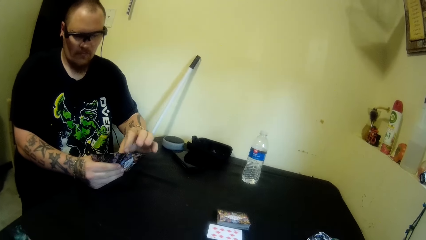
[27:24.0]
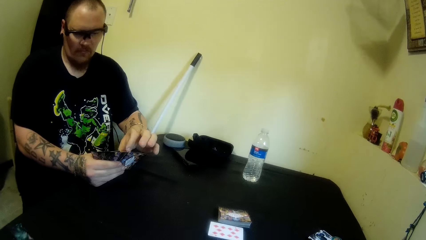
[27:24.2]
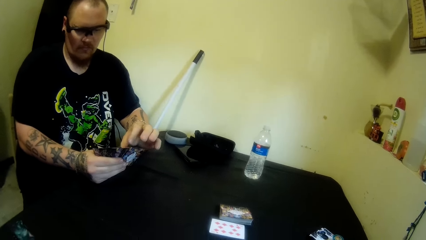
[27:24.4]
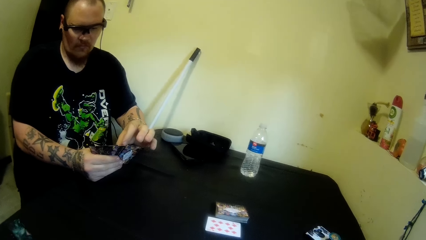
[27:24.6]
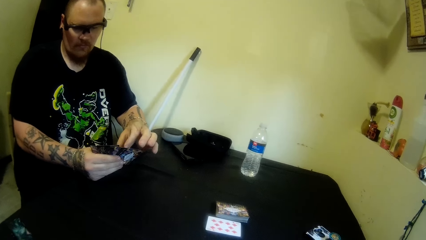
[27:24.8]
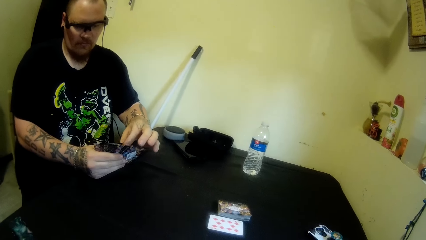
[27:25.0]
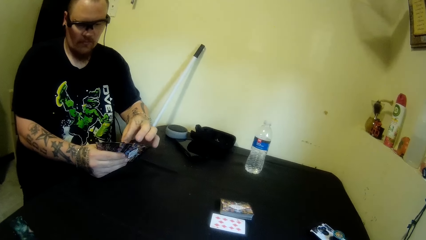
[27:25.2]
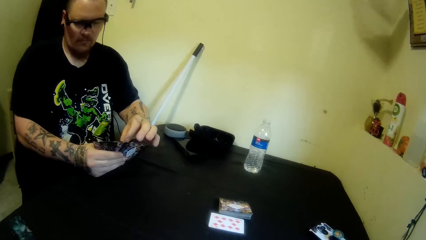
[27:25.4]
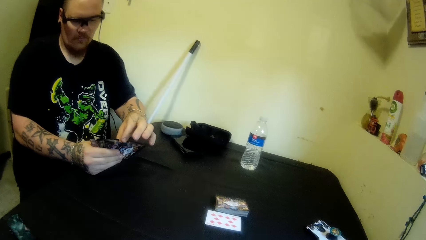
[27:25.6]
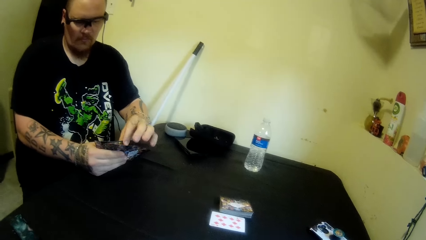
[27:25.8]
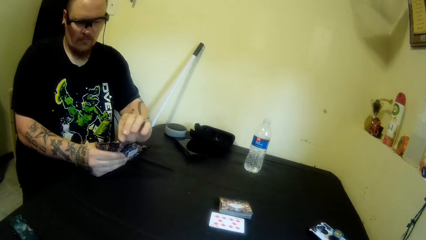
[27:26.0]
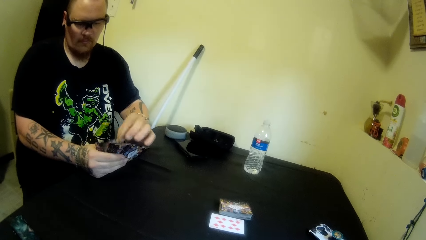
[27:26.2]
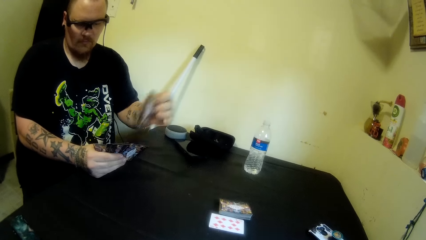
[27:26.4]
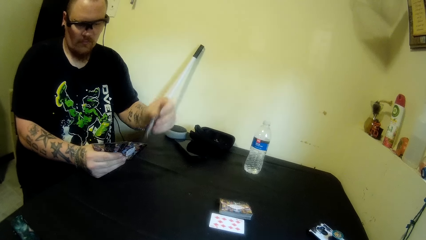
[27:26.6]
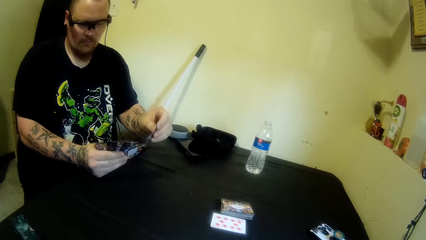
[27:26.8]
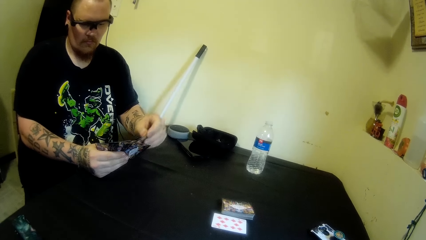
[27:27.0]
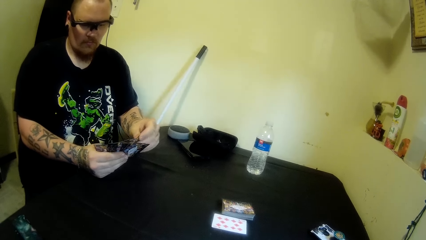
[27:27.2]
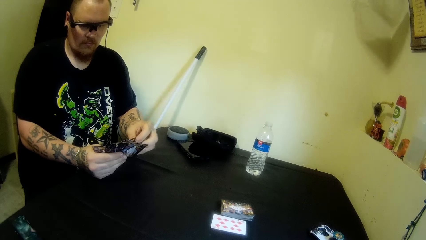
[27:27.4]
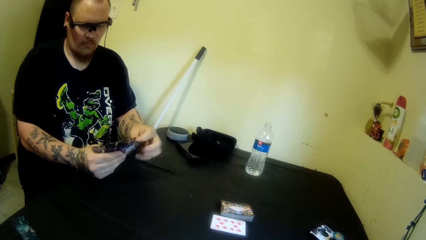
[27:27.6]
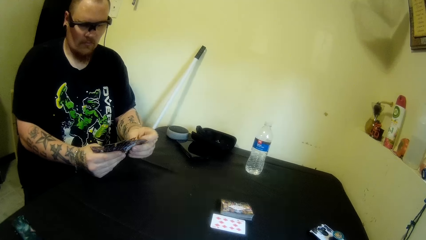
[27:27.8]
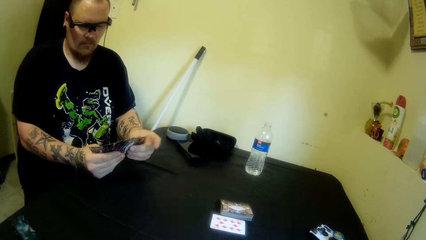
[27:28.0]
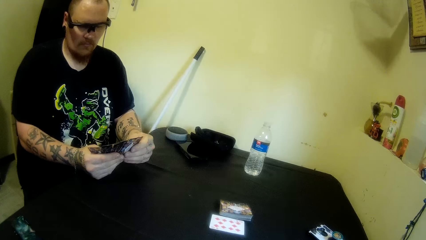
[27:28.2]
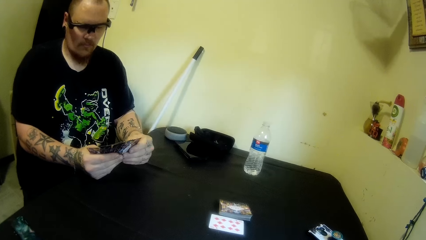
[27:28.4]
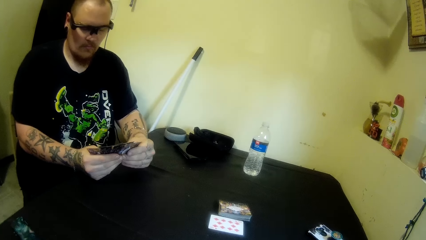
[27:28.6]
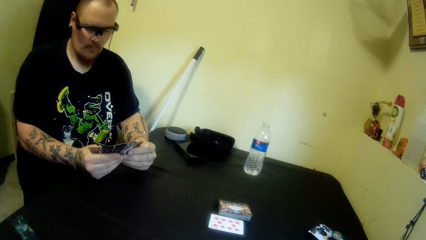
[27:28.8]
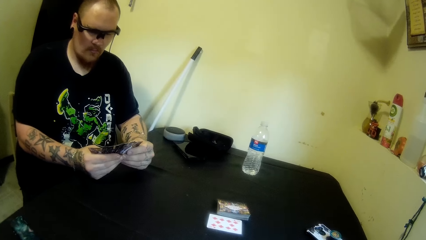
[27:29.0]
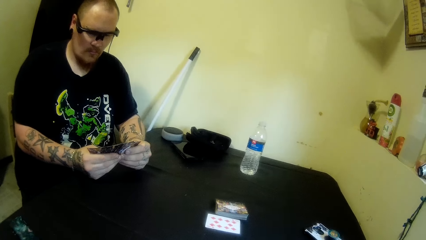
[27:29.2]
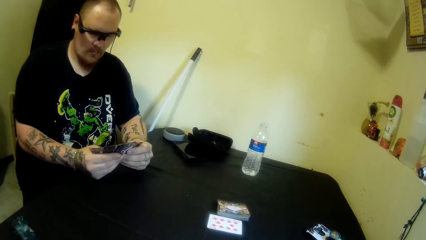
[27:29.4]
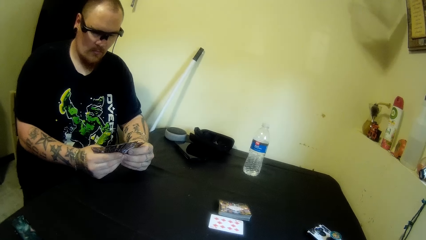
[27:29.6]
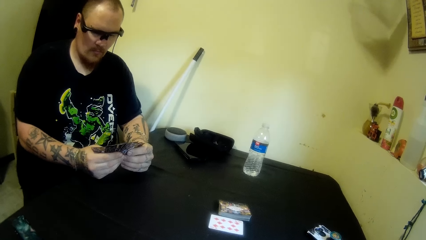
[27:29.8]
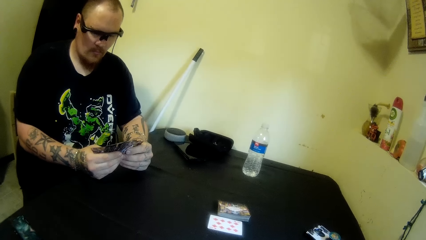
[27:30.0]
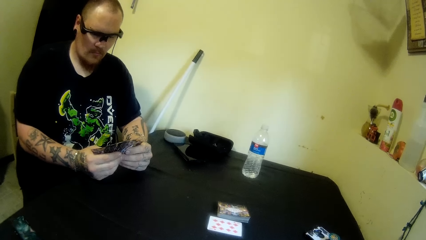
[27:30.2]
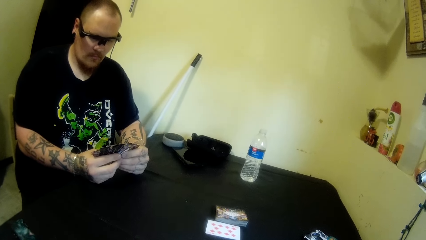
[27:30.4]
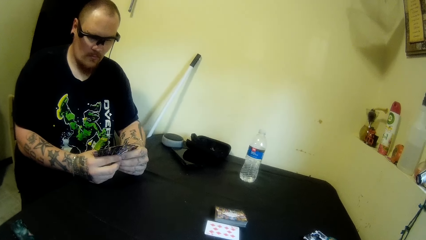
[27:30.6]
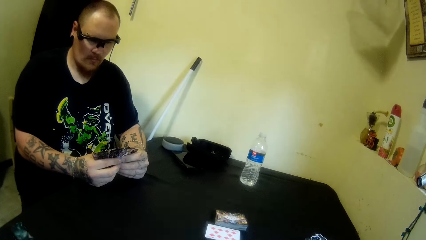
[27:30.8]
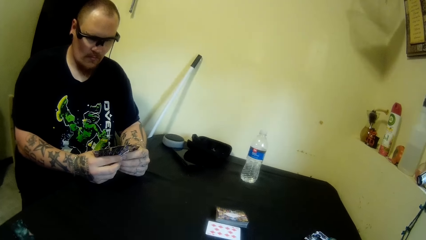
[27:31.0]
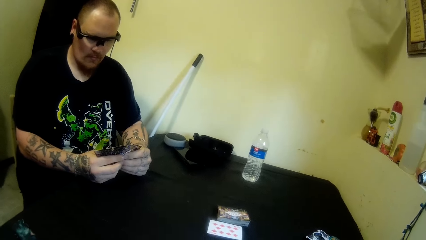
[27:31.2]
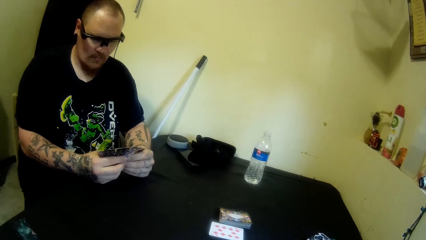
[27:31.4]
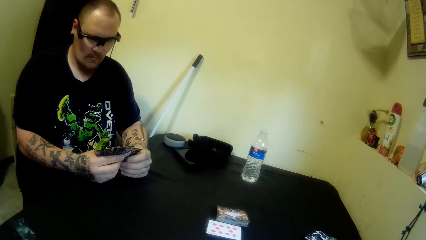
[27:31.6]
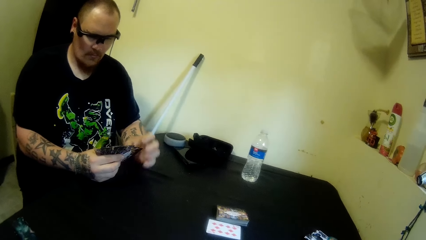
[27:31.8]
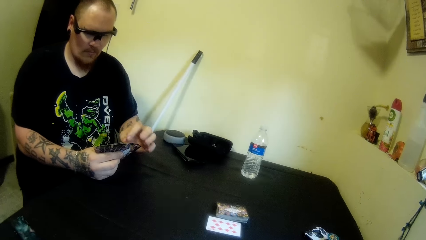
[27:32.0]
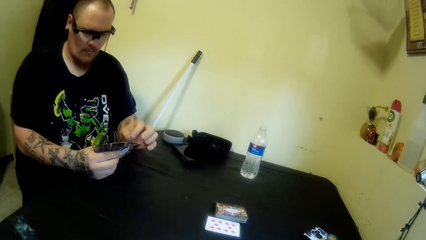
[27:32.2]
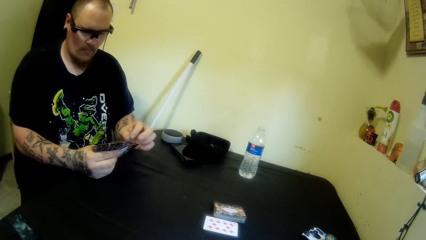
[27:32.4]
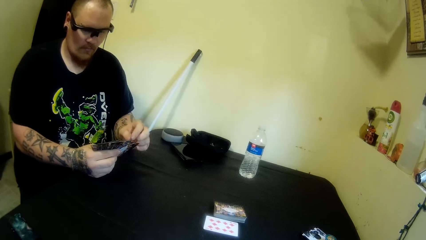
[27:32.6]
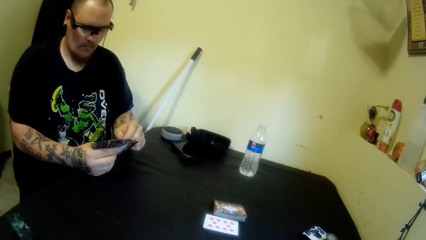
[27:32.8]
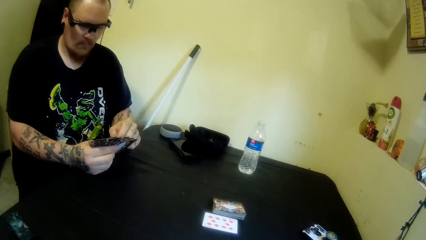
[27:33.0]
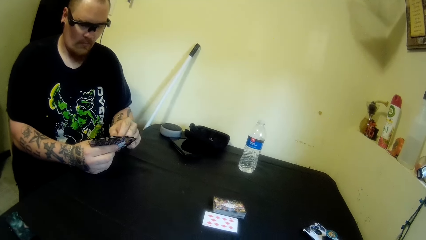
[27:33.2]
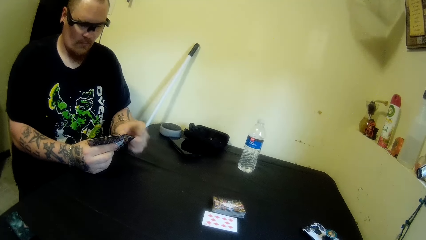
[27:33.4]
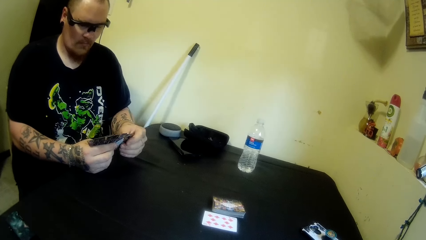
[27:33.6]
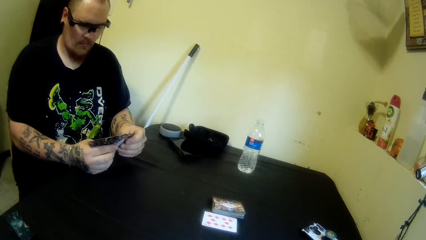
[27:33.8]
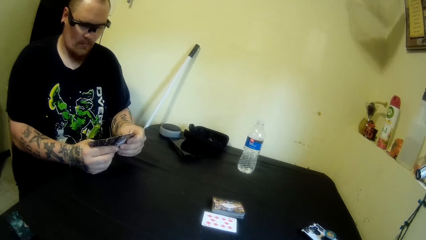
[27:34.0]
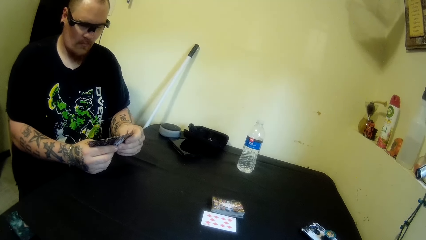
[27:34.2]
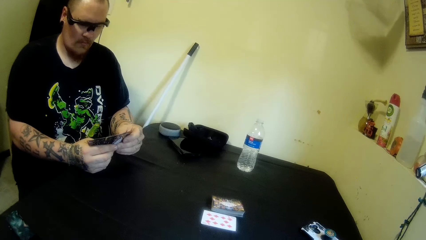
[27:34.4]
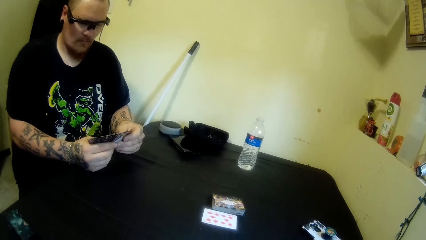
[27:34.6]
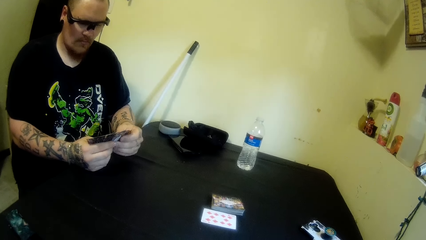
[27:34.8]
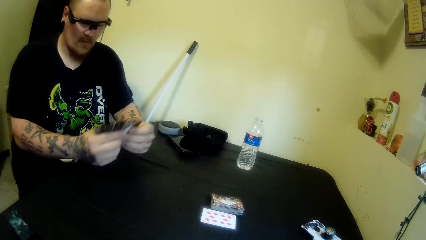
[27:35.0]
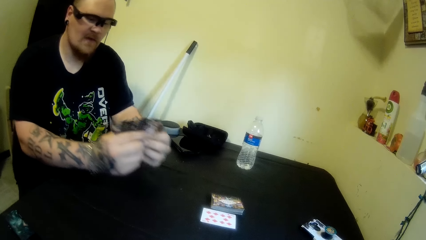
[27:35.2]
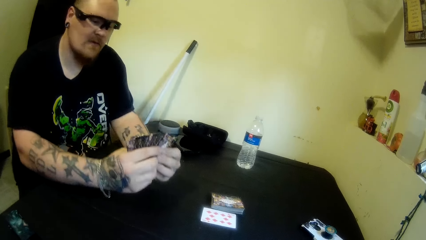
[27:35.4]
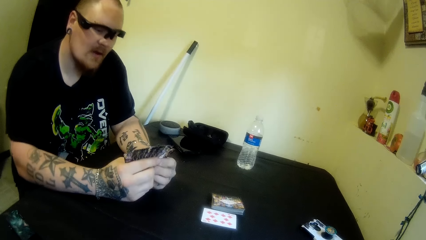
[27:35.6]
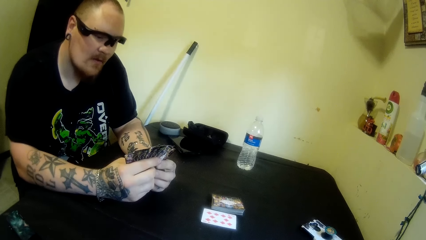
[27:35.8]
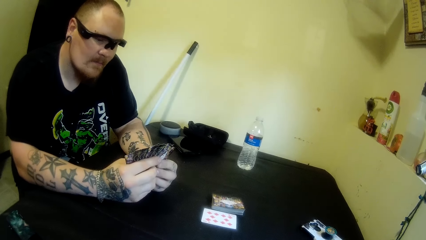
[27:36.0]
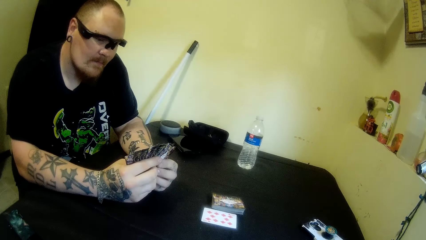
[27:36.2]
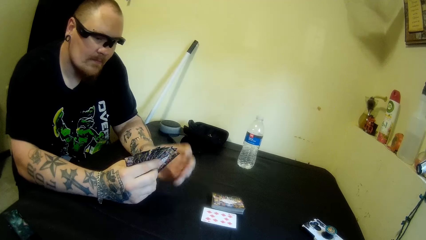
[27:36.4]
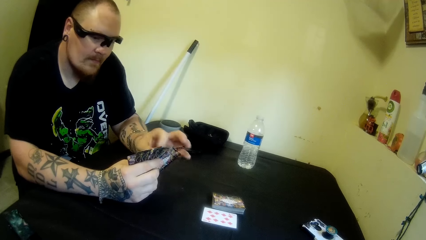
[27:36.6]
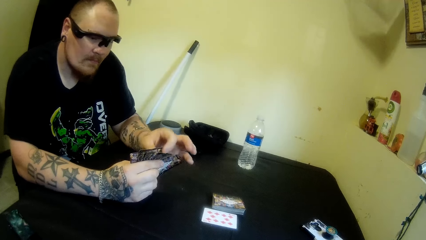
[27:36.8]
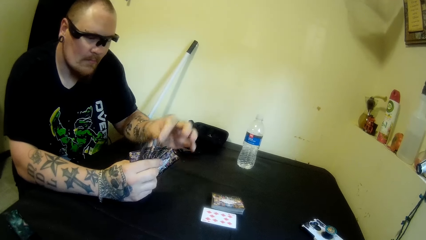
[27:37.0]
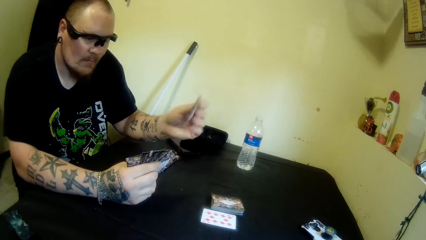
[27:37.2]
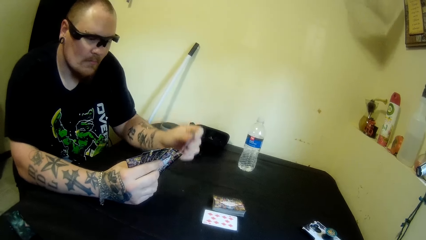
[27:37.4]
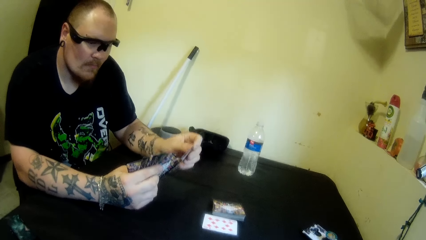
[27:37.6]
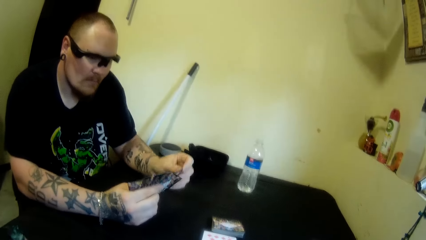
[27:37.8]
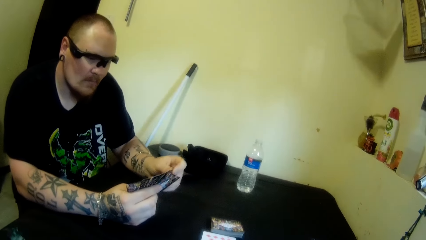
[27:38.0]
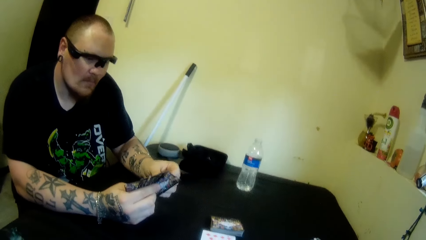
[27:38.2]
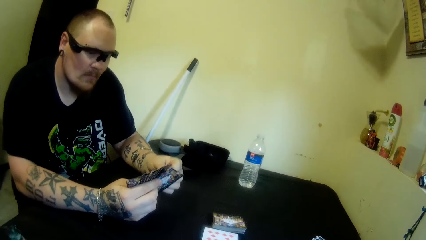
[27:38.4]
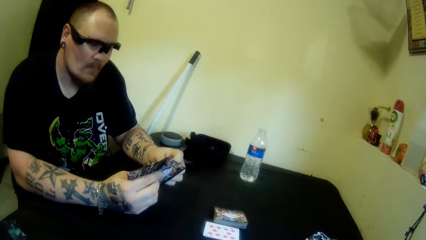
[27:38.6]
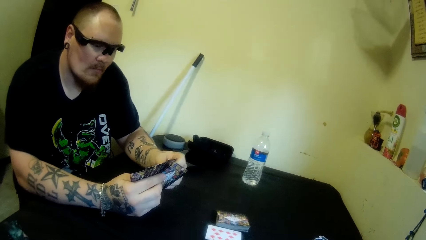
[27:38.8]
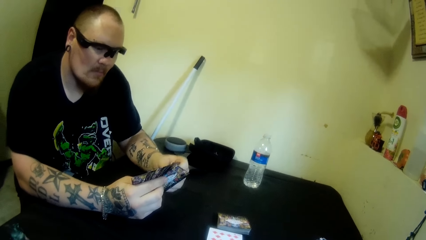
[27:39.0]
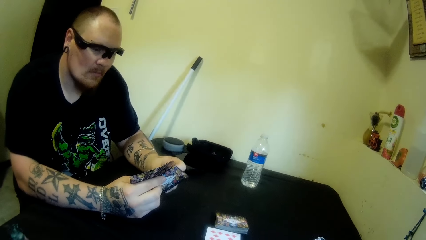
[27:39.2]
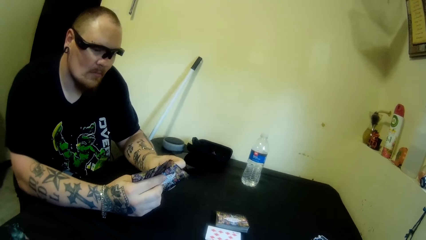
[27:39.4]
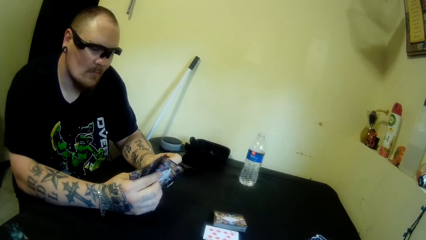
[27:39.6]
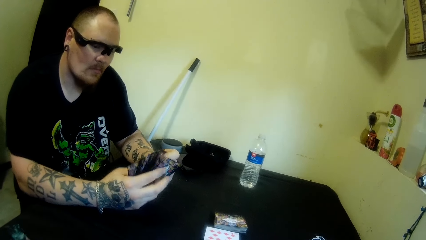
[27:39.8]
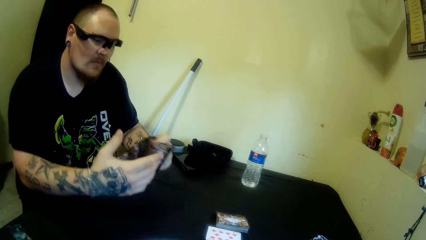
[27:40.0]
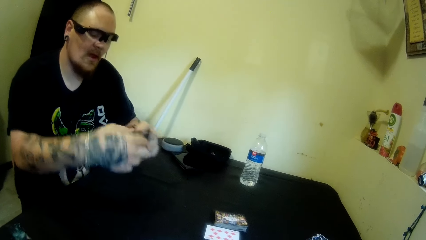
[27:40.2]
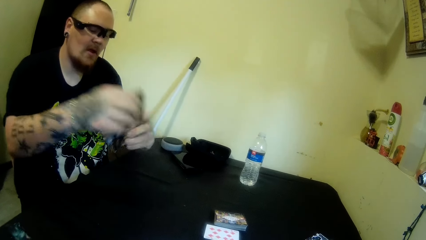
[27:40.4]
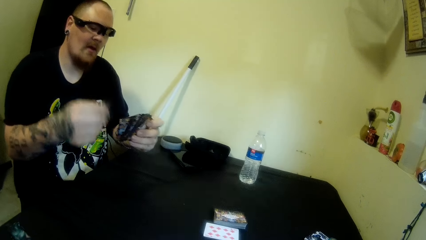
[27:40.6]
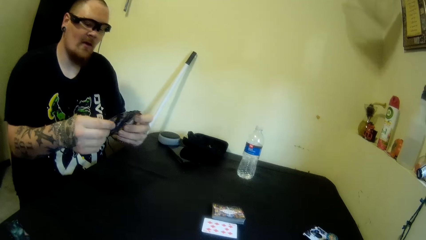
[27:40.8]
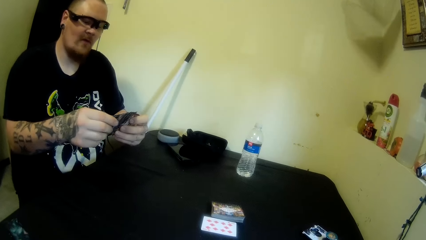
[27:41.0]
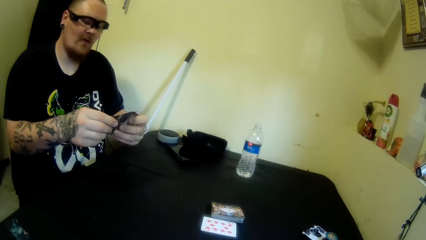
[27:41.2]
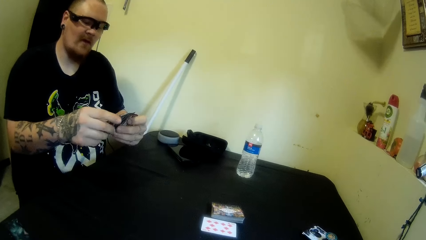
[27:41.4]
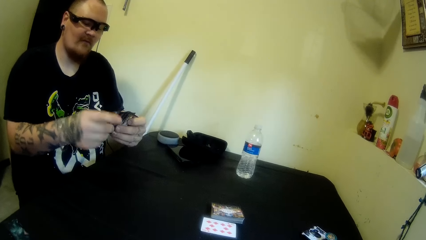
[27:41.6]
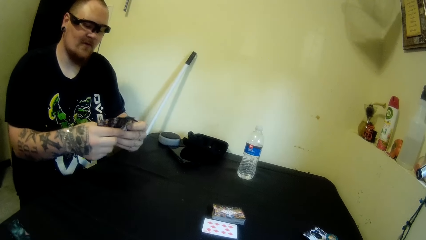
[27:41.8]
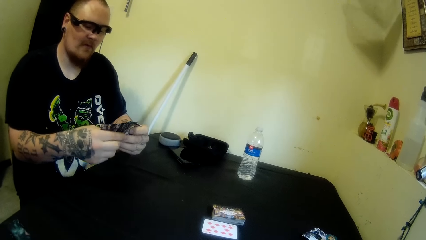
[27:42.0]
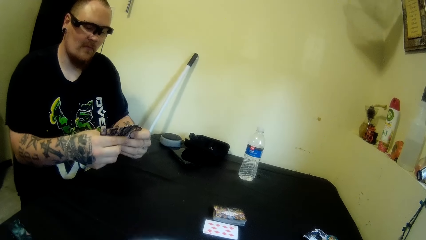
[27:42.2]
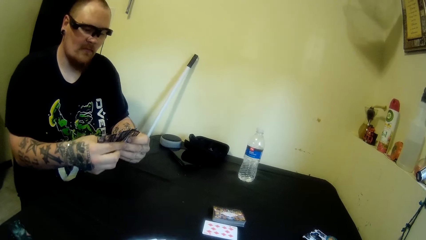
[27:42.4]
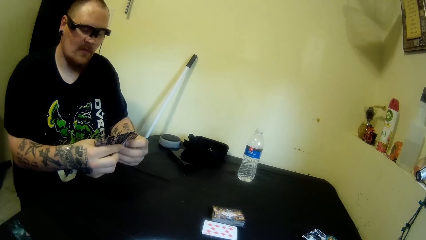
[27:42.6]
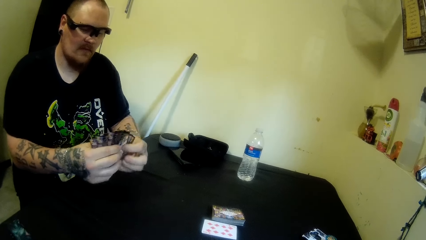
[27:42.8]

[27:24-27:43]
A man adjusts a card in his hand. The man picks up the card, puts the card in between the cards, and holds the cards with both hands. The man points at the cards. The man holds the cards with both hands. The man moves his hand forward. The man arranges the cards in his hand. The camera wearer talks with the man. The man arranges the cards in his hand.
